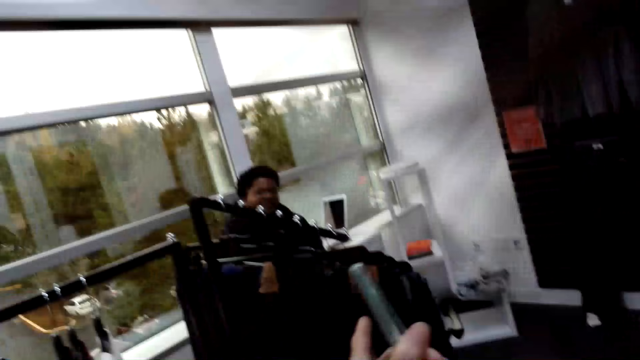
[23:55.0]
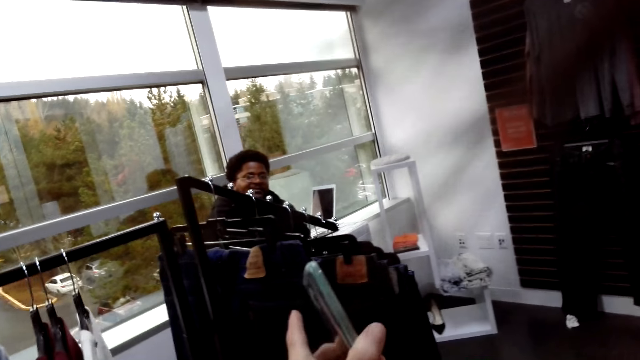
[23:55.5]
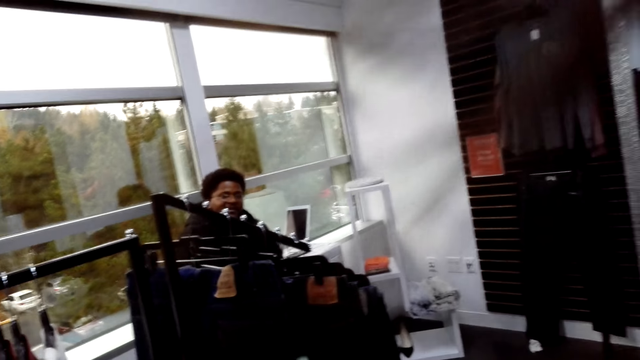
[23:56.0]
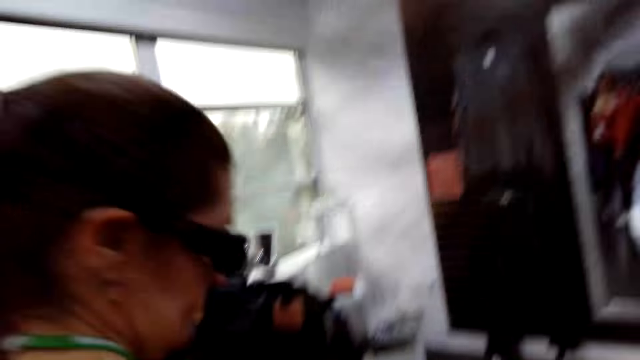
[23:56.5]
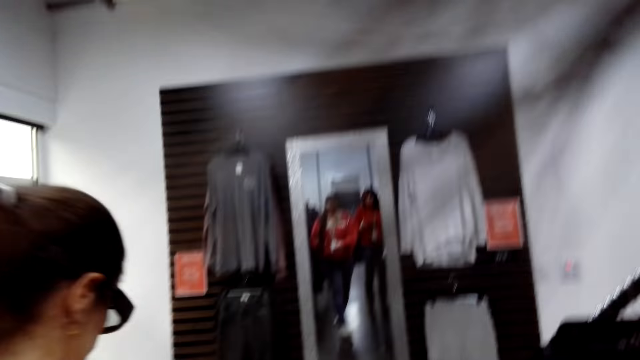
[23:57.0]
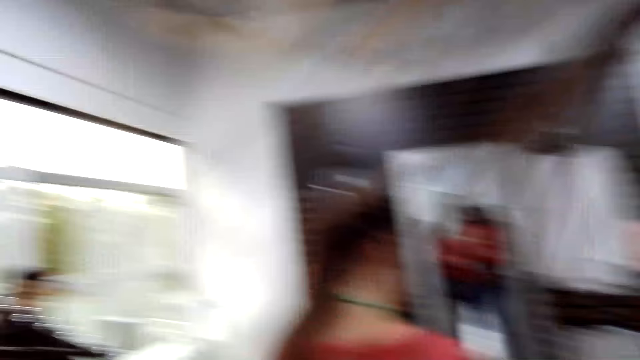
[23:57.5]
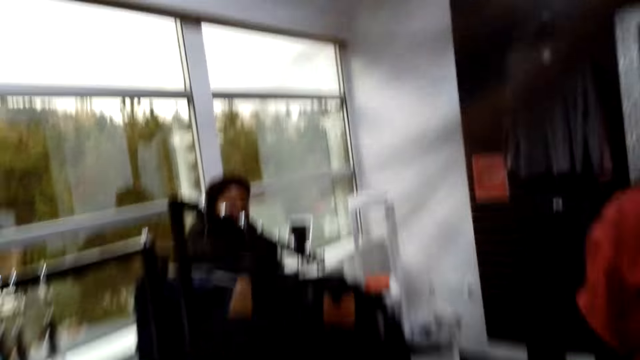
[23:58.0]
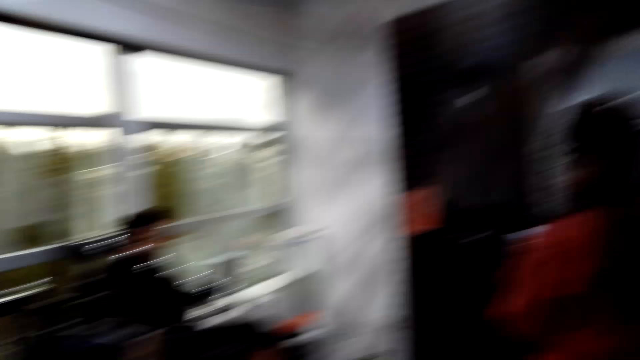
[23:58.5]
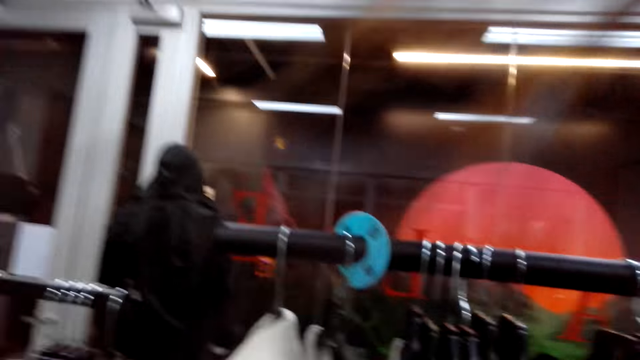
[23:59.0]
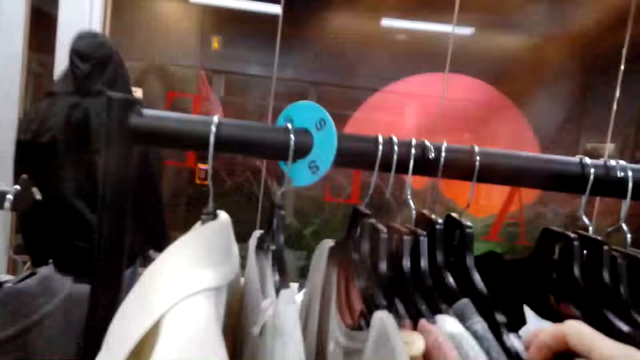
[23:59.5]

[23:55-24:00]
The camera wearer talks to a man. Another man walks around the room.

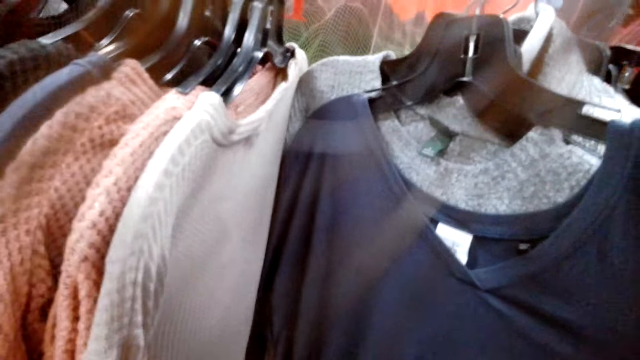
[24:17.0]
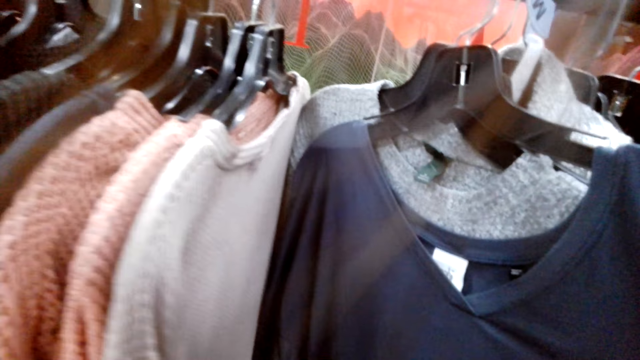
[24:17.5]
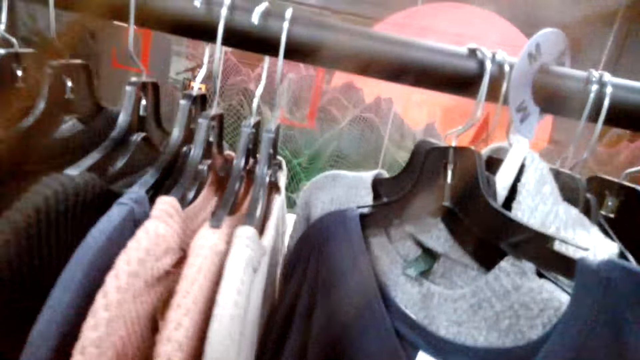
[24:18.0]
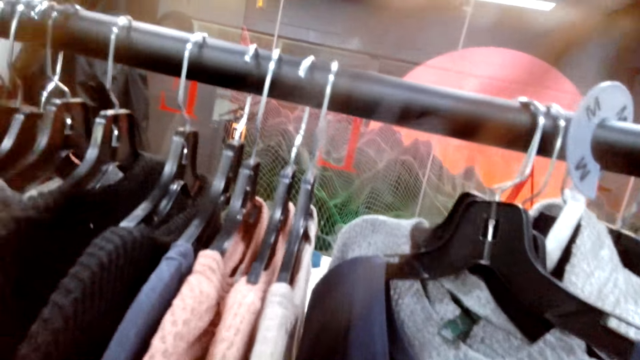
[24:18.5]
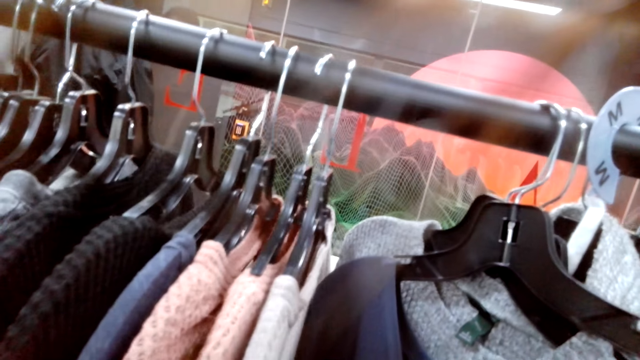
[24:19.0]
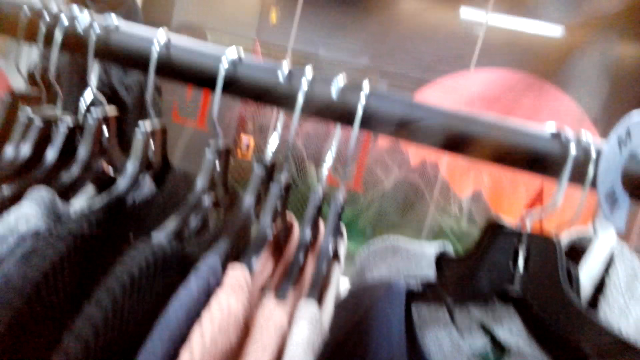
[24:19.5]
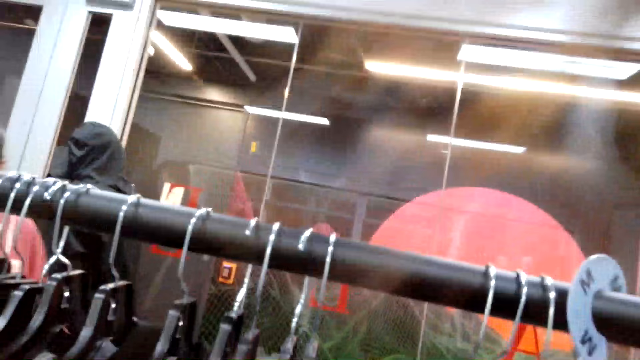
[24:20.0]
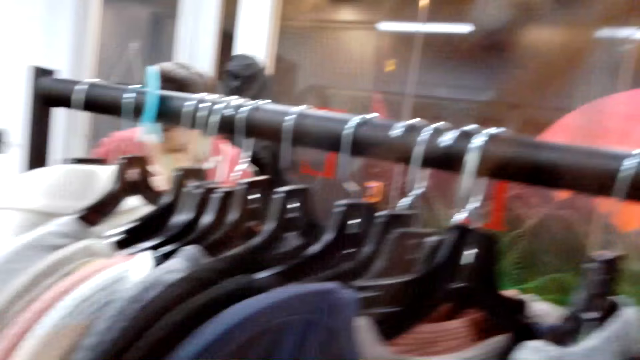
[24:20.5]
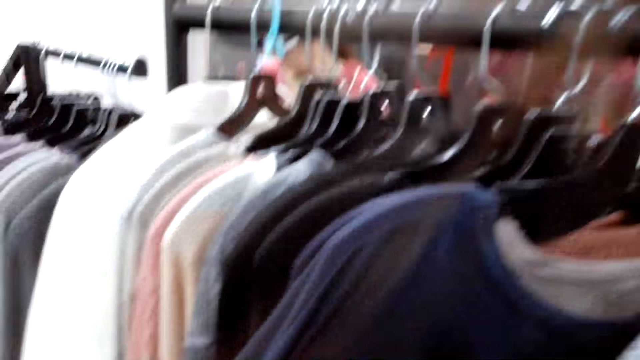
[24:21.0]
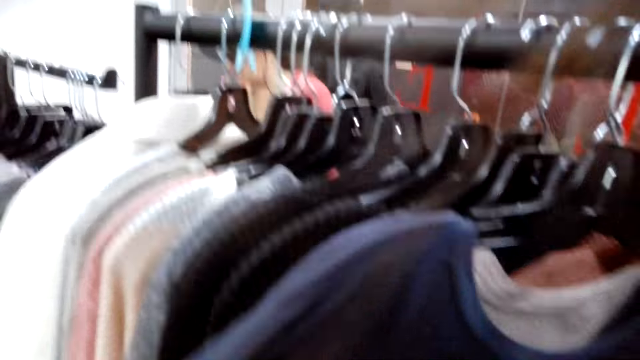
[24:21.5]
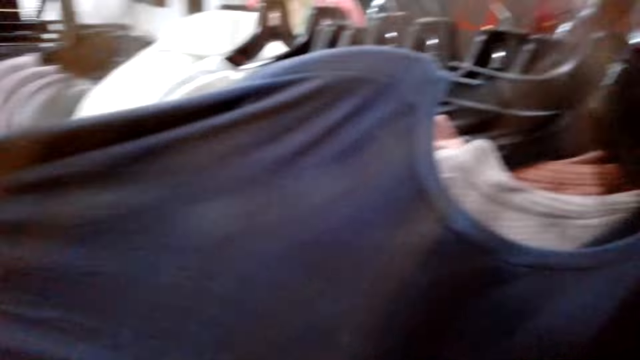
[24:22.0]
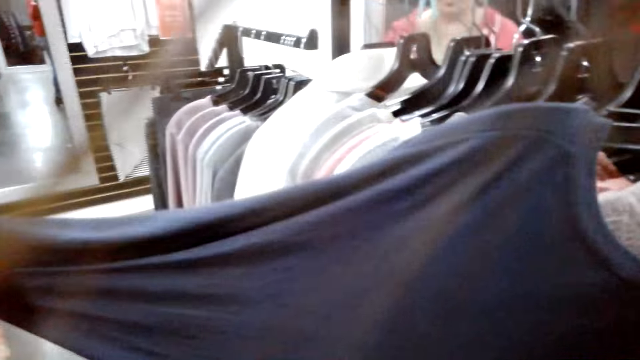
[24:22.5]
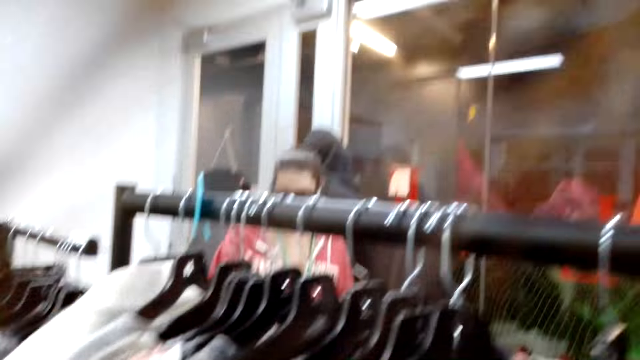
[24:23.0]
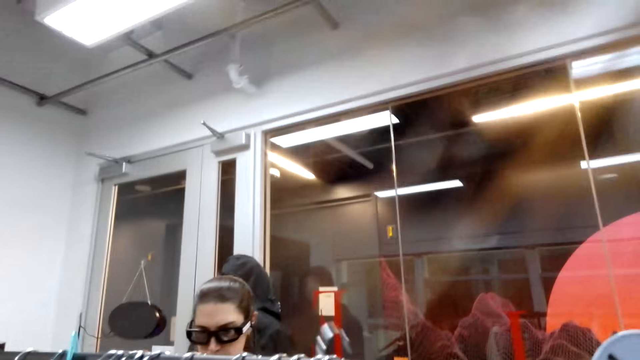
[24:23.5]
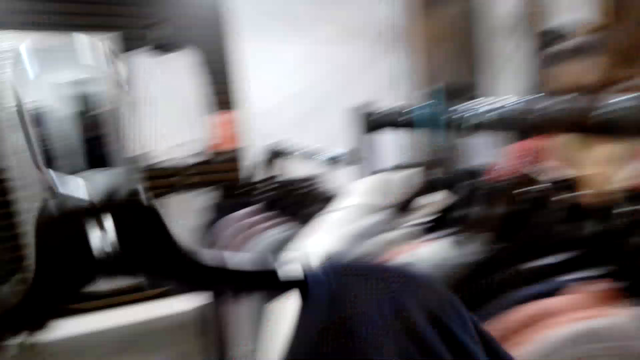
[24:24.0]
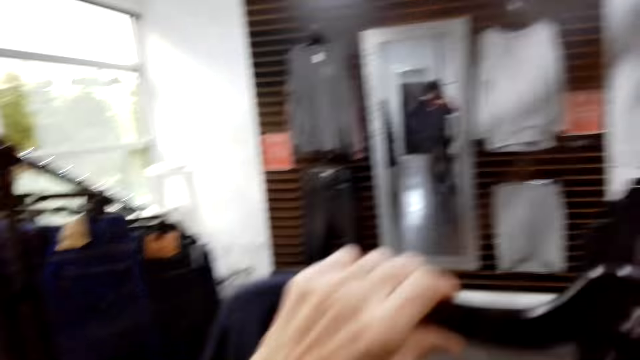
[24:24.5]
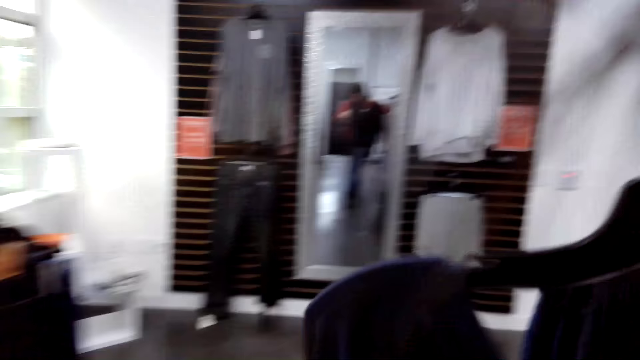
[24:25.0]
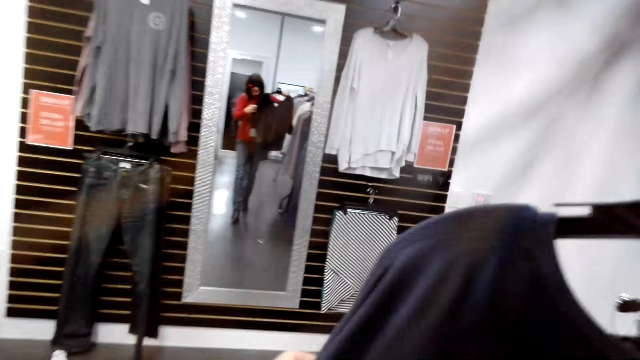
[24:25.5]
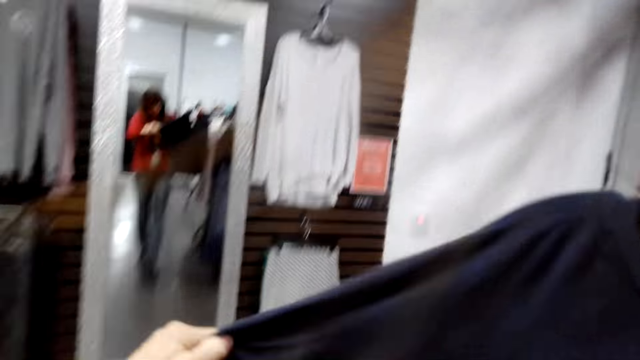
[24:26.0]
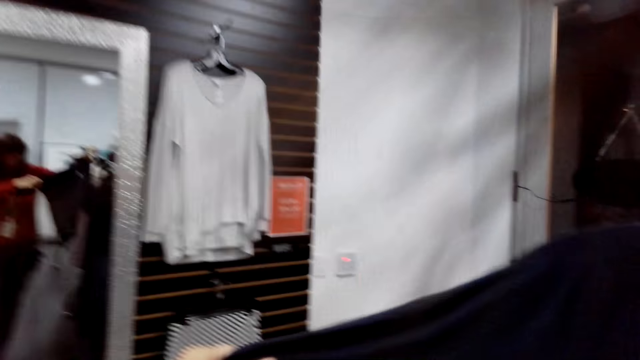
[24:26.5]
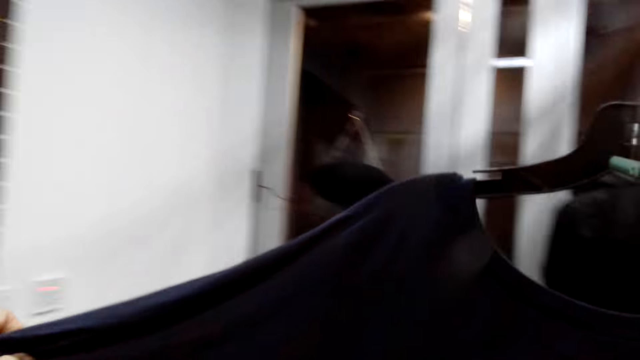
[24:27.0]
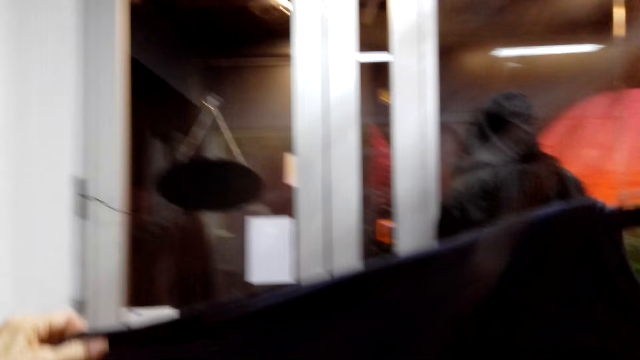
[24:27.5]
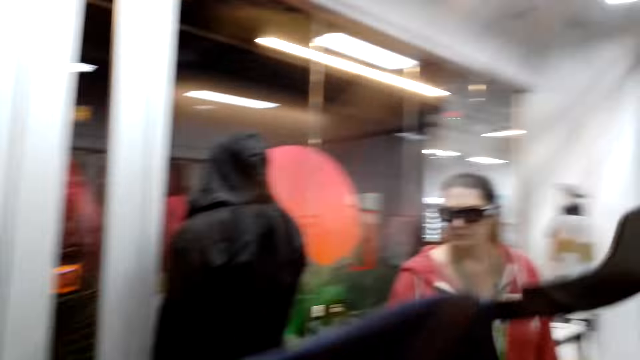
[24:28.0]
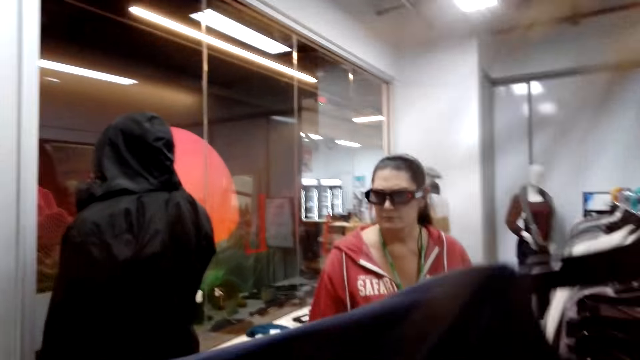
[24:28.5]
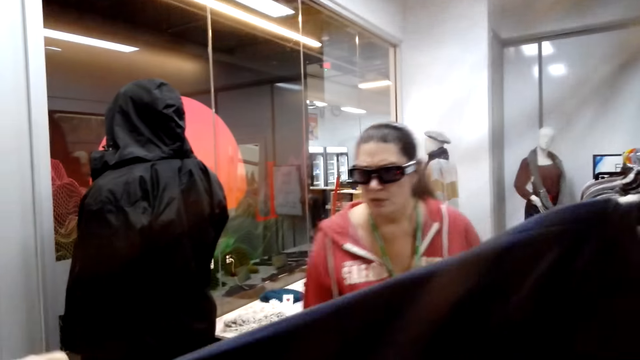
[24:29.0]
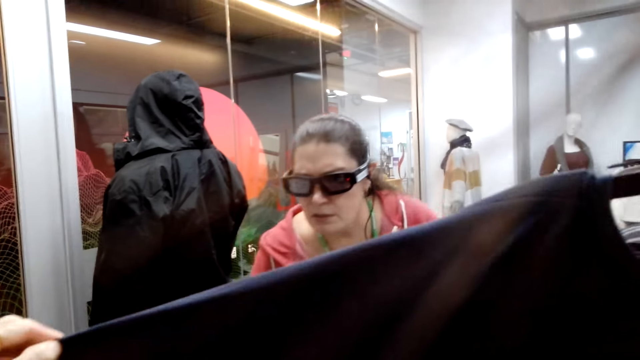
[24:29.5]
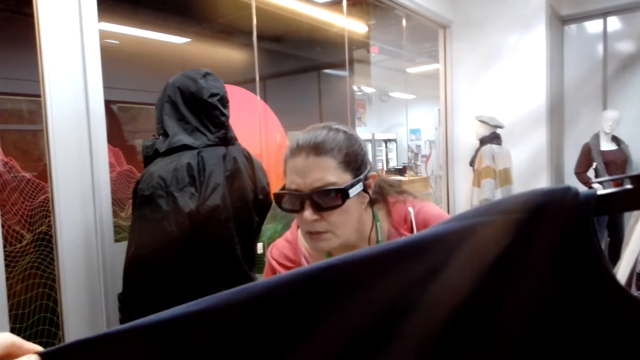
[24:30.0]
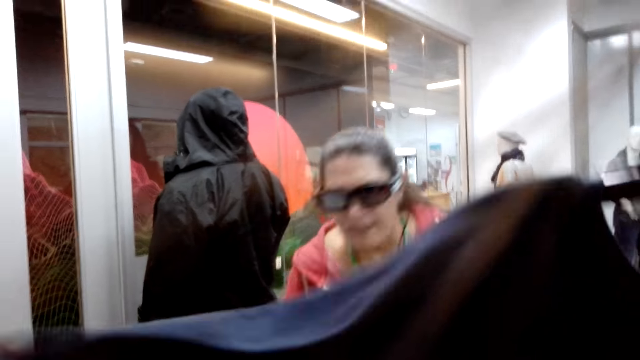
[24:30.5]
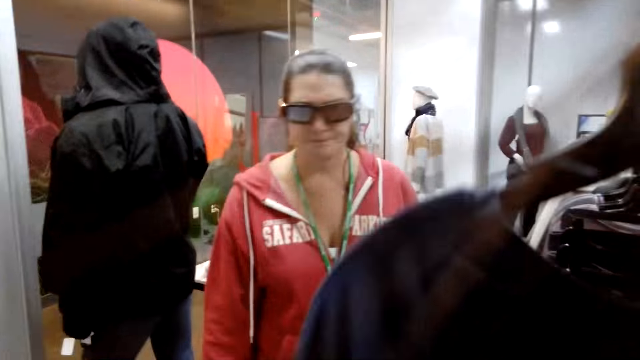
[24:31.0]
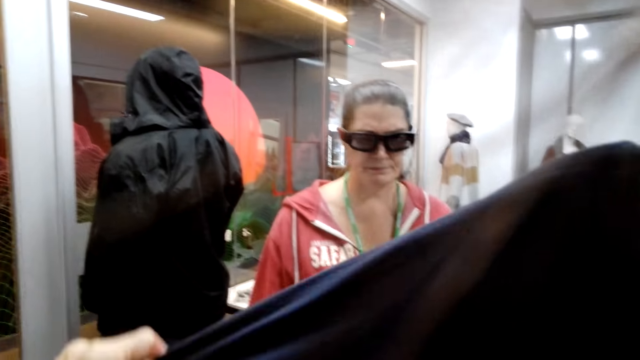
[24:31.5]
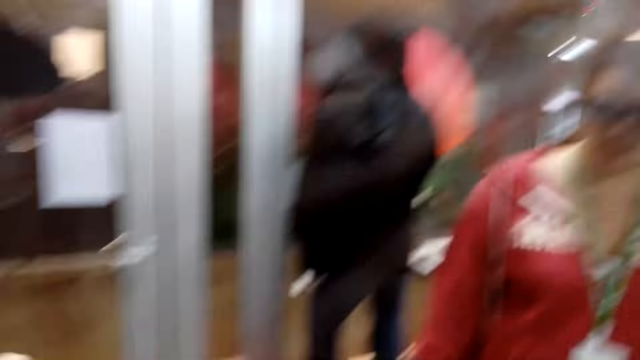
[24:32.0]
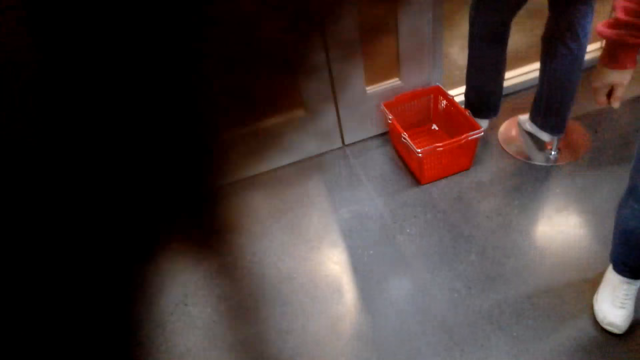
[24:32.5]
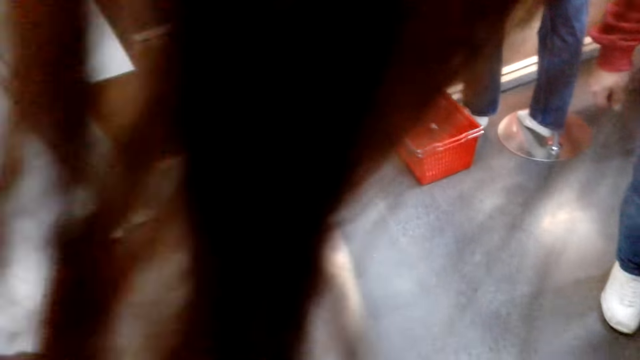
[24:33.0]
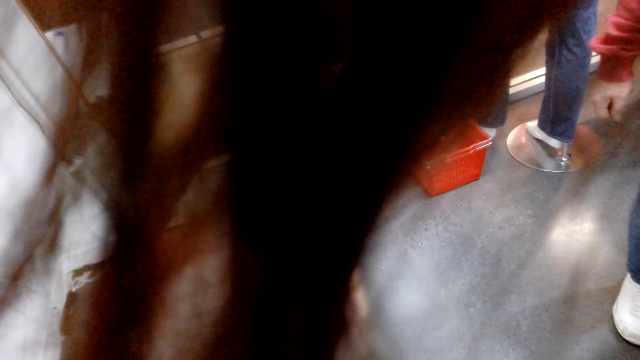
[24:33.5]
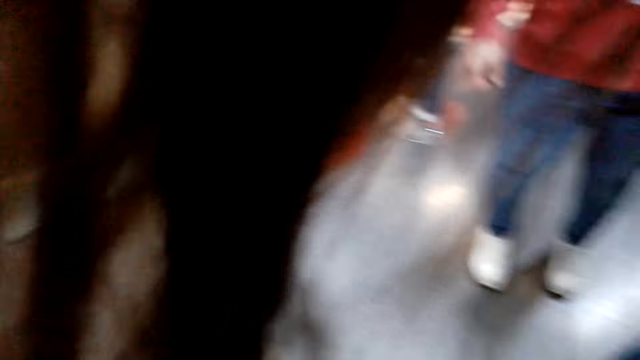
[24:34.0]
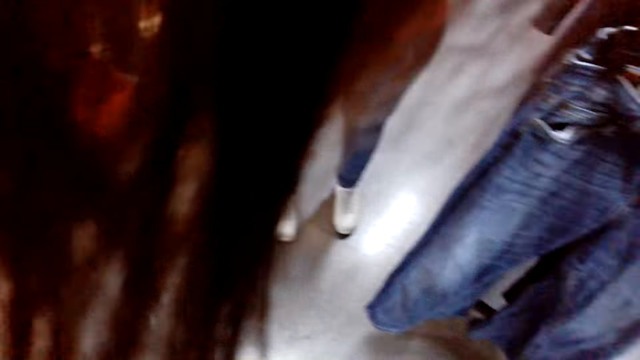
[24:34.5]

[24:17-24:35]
The camera wearer selects the tops on the hanger. A woman selects the blouse from the hanger. A man stares at the top. Another woman discusses something with the first woman.
